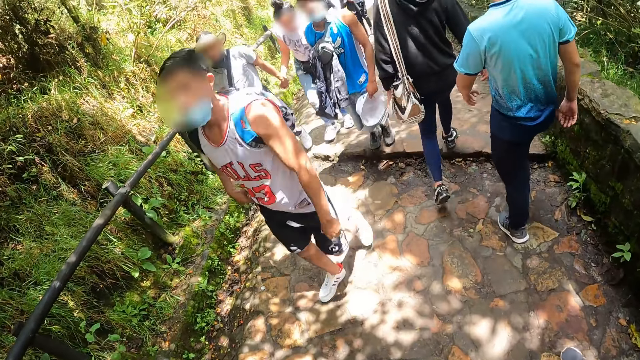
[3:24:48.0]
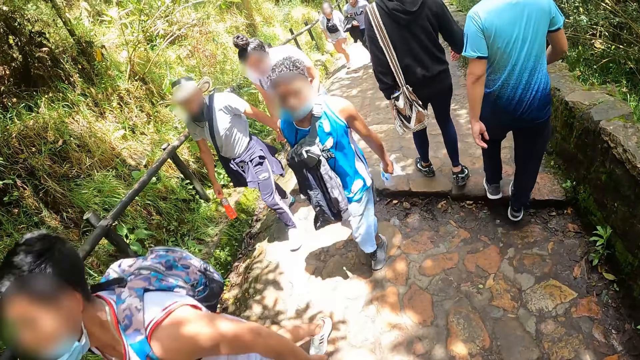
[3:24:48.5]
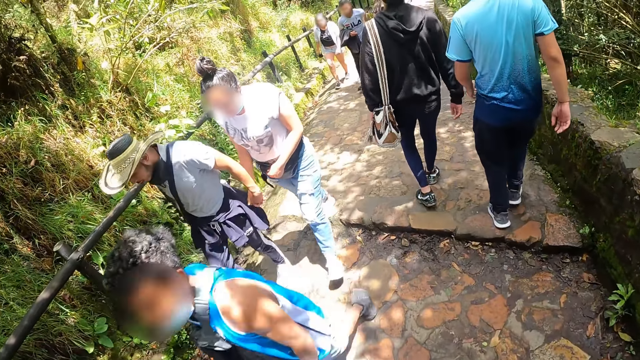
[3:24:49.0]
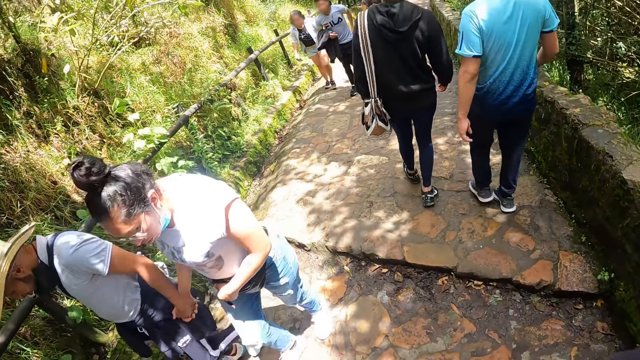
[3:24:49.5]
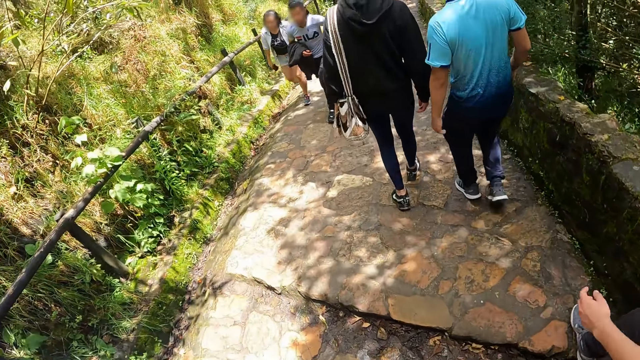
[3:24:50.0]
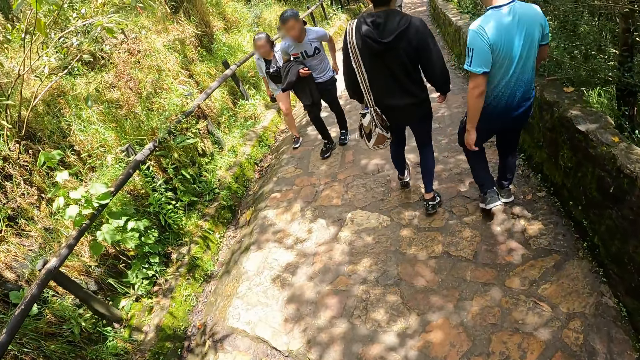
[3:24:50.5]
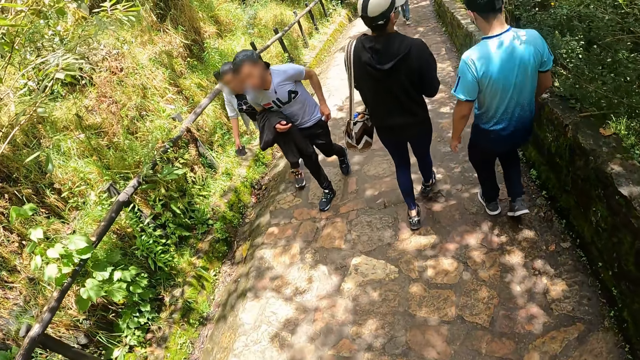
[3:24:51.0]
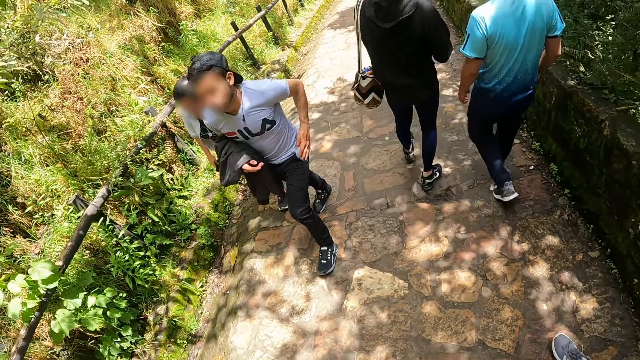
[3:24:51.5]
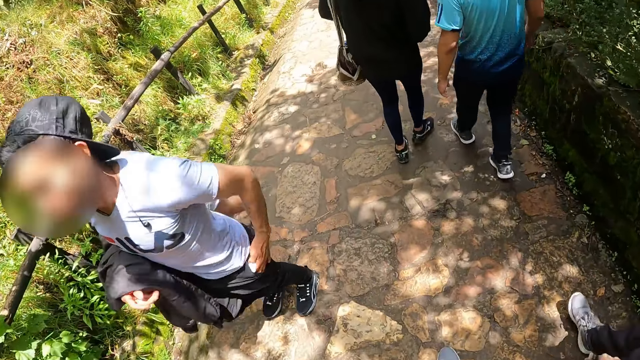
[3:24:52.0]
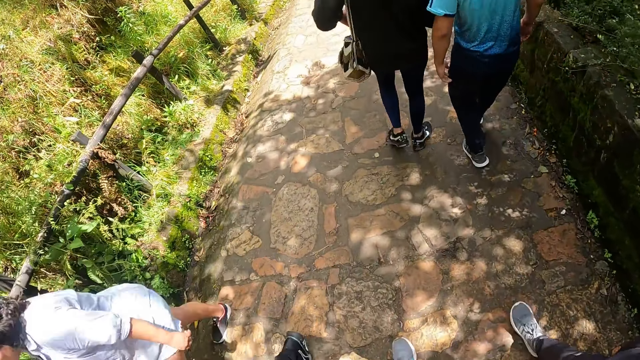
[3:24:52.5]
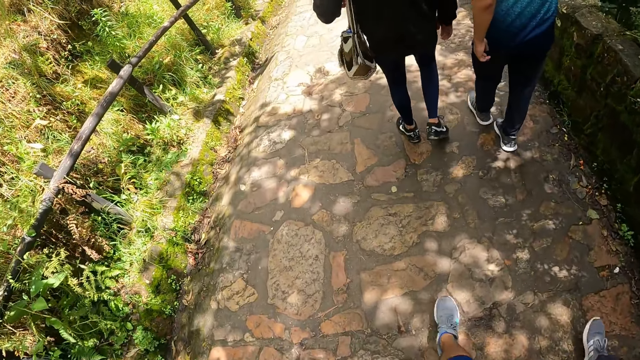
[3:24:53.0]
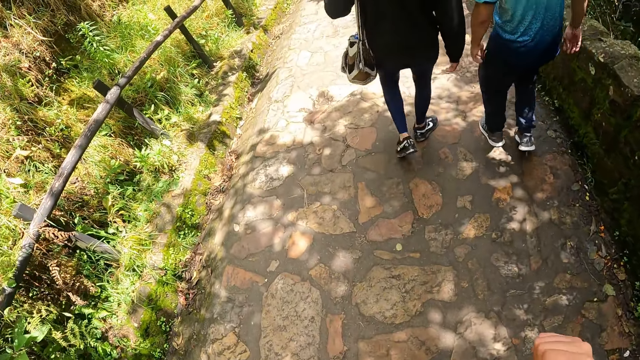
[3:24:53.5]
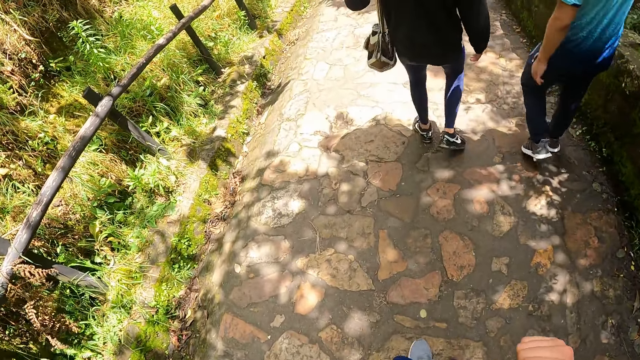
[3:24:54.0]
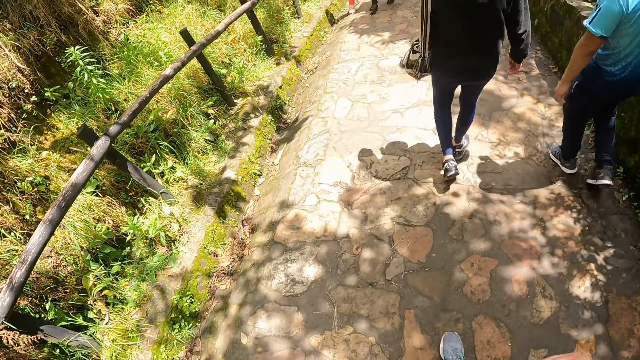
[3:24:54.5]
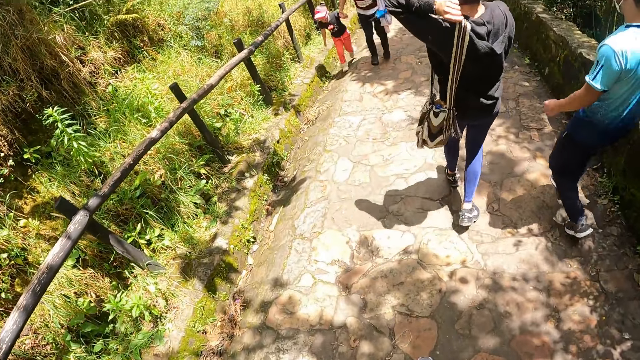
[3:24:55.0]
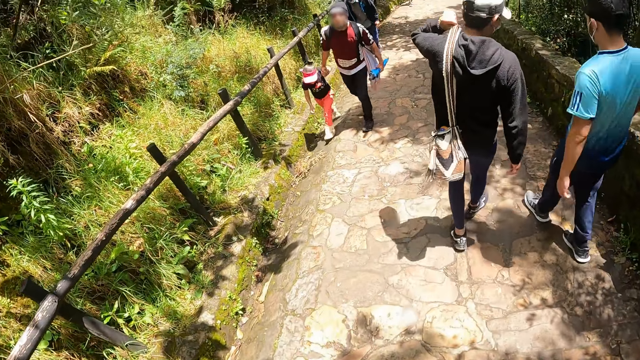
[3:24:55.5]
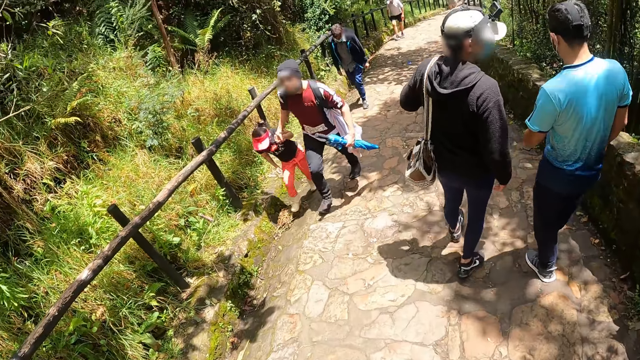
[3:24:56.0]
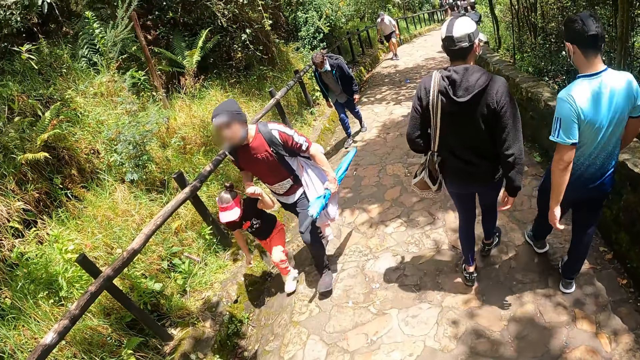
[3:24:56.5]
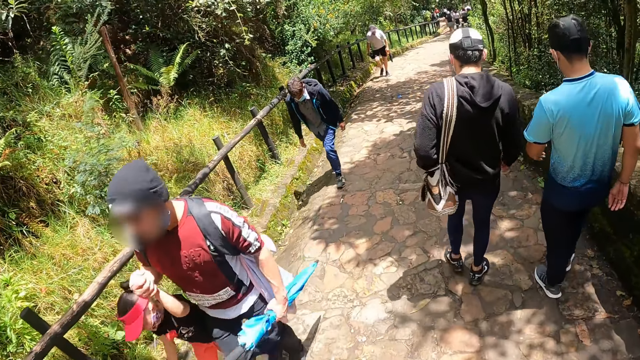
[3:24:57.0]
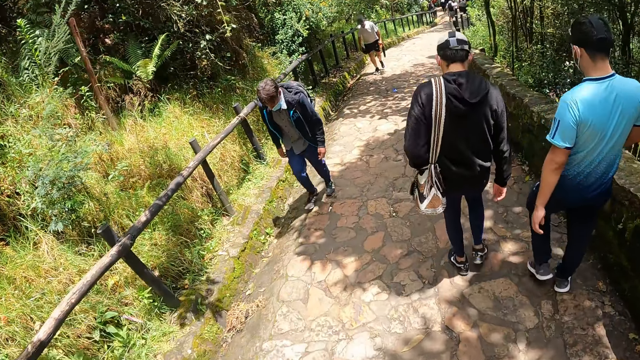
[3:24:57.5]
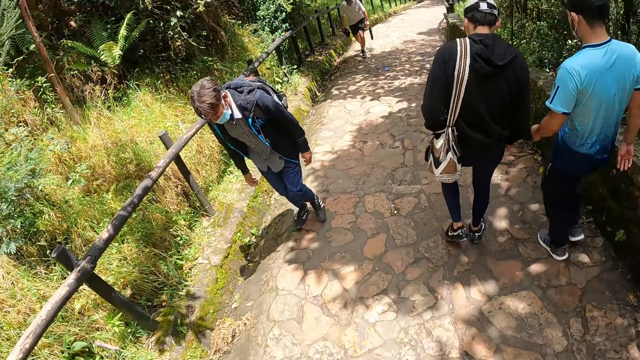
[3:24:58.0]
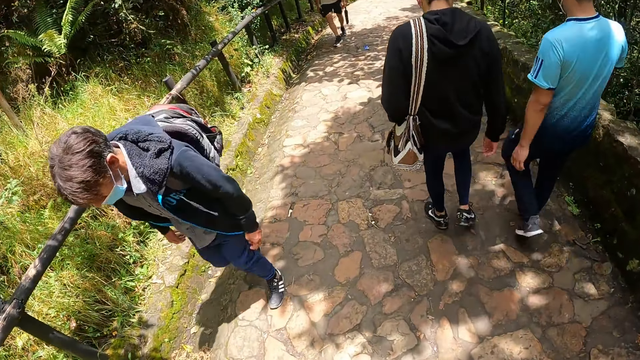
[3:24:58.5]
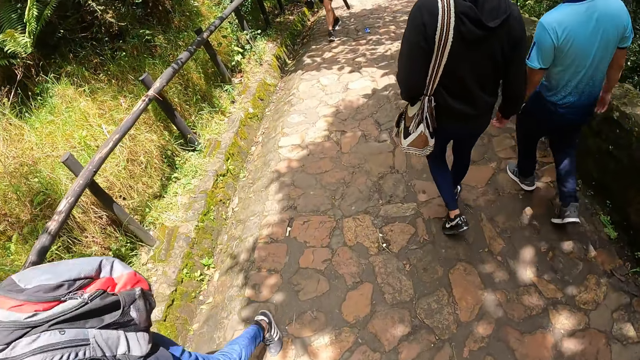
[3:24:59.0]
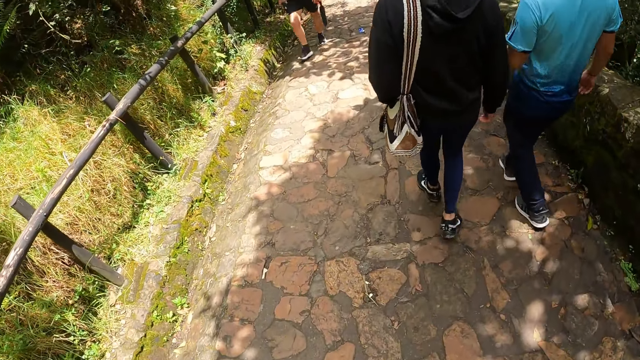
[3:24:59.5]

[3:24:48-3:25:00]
A man adjusts the bag on his shoulder with his left hand.

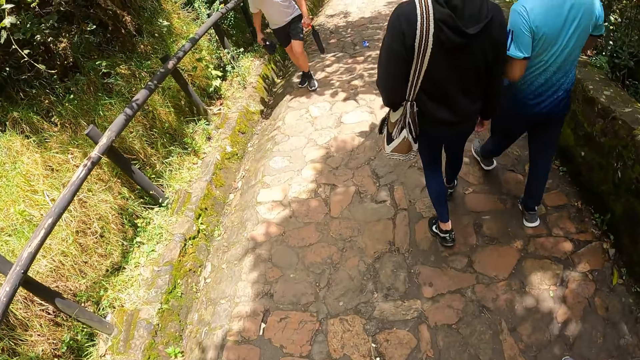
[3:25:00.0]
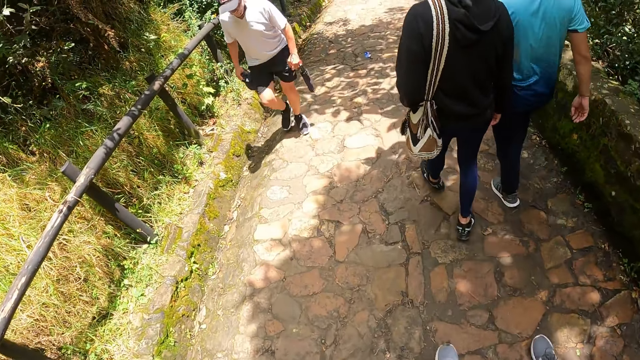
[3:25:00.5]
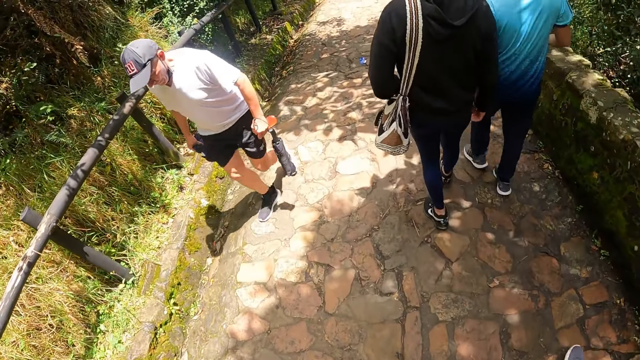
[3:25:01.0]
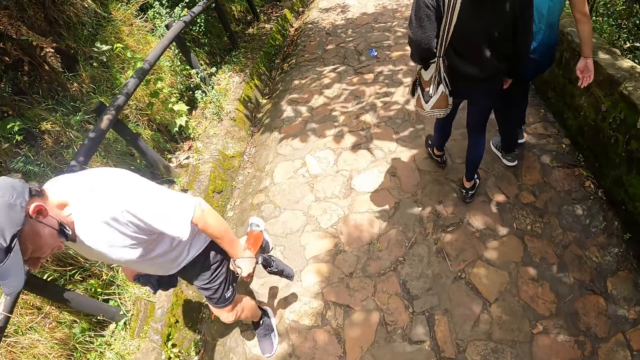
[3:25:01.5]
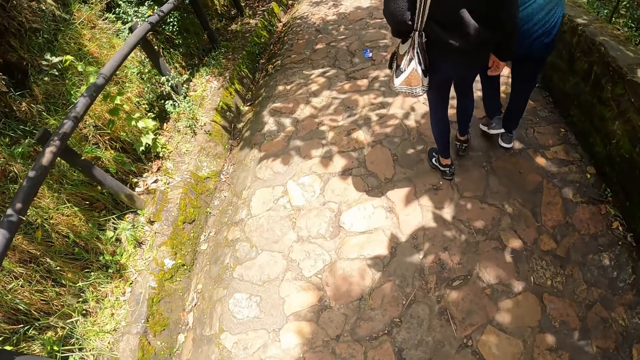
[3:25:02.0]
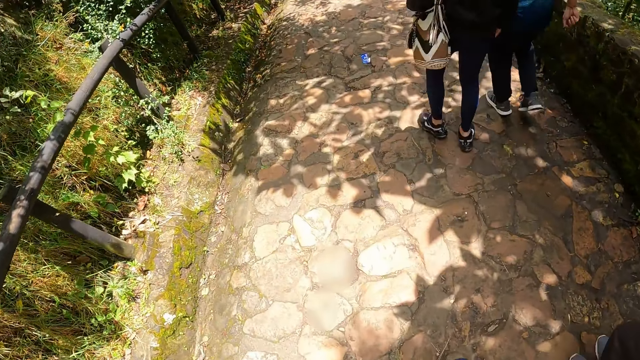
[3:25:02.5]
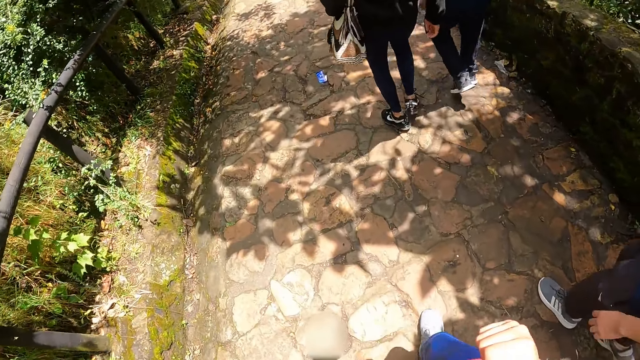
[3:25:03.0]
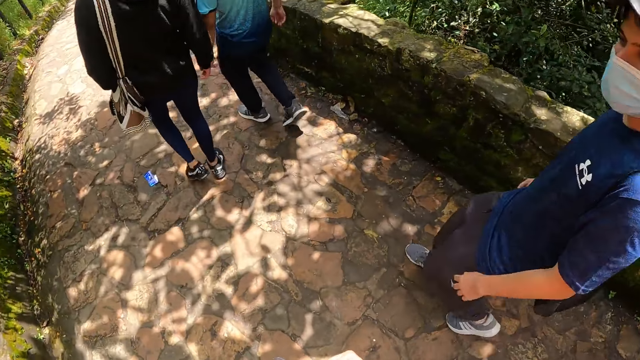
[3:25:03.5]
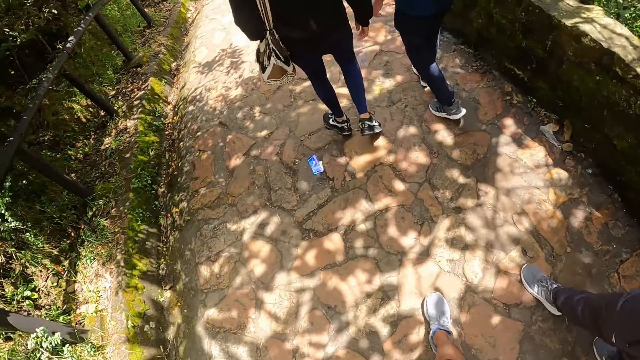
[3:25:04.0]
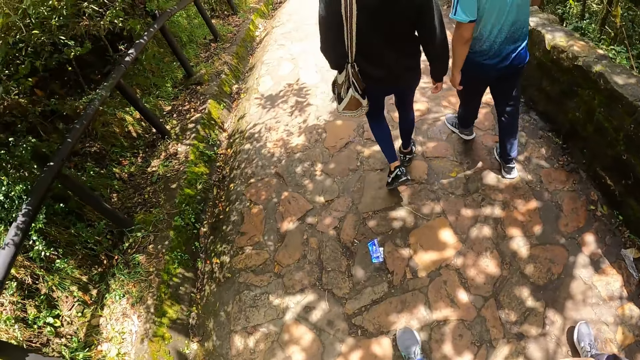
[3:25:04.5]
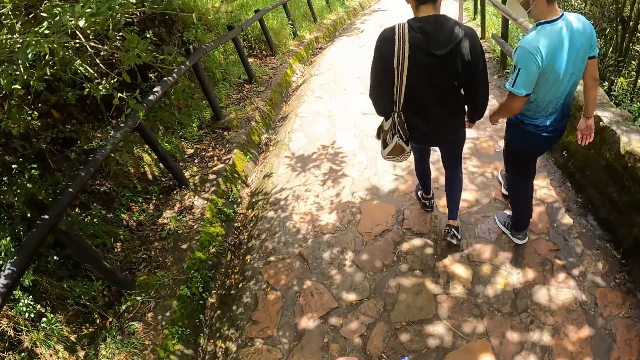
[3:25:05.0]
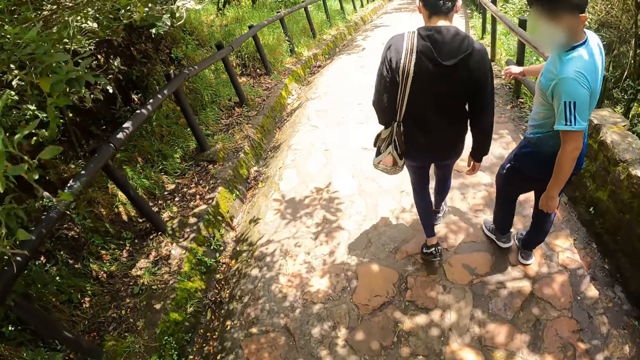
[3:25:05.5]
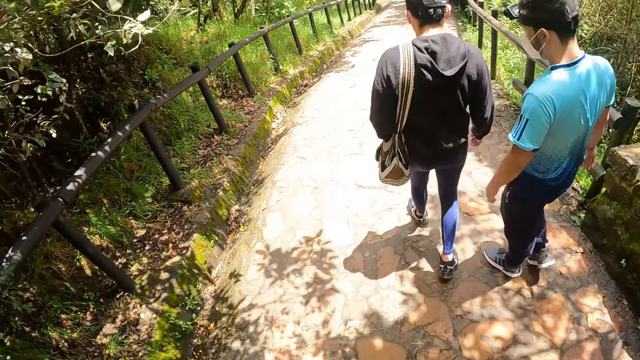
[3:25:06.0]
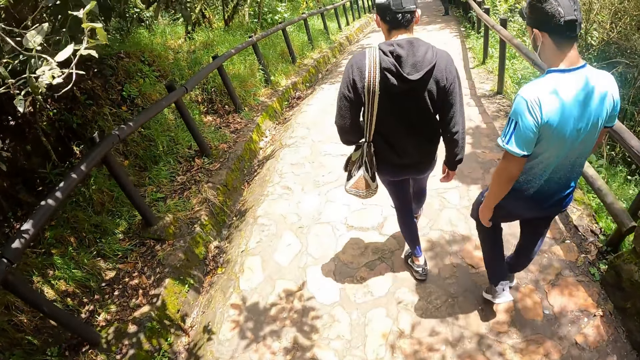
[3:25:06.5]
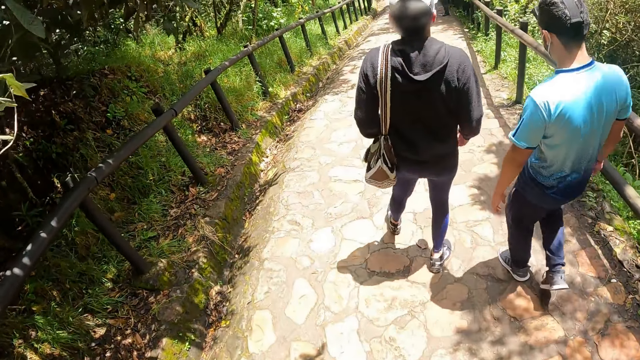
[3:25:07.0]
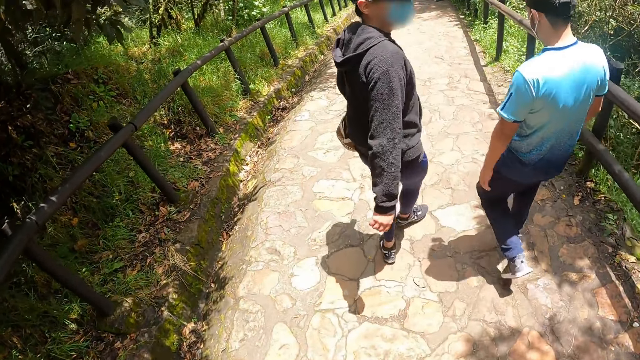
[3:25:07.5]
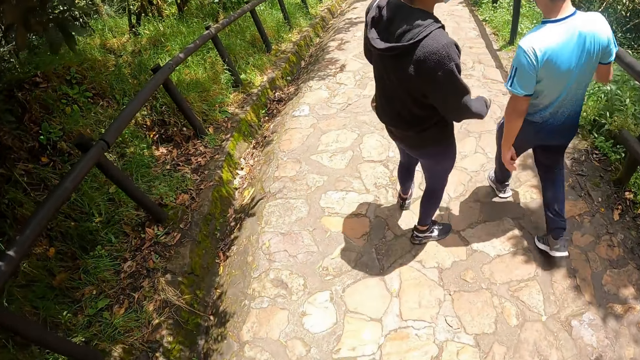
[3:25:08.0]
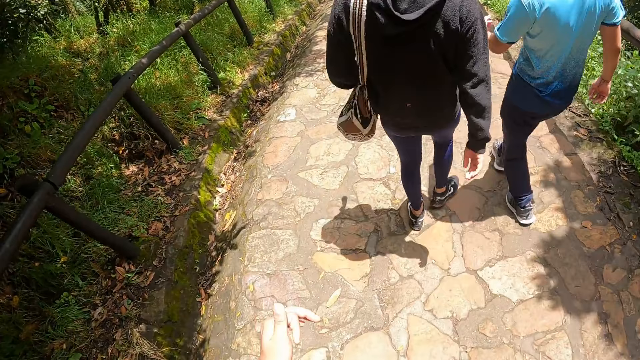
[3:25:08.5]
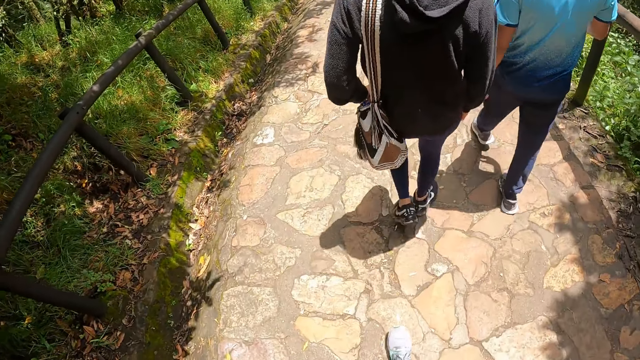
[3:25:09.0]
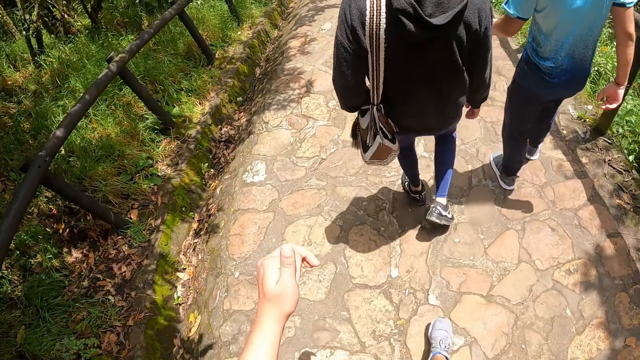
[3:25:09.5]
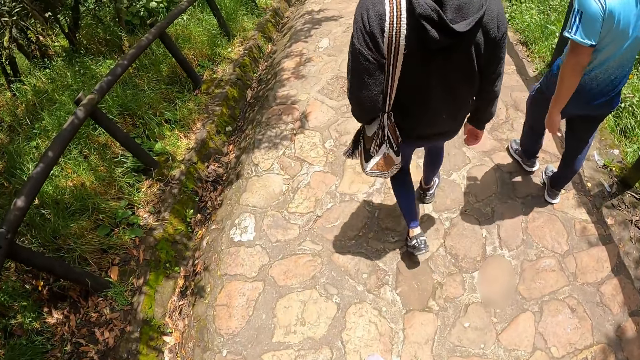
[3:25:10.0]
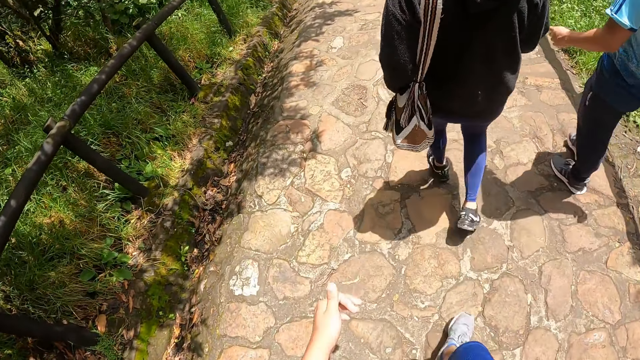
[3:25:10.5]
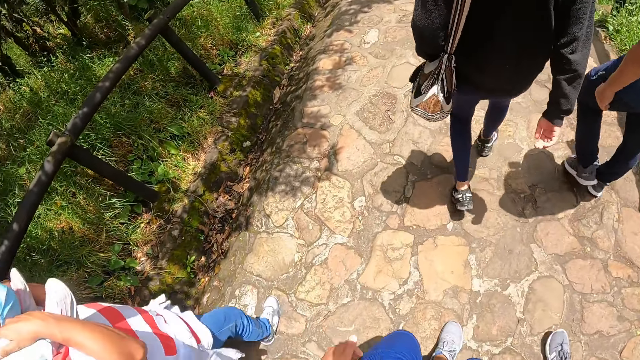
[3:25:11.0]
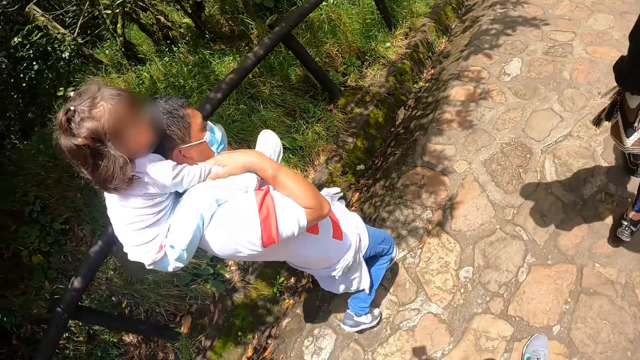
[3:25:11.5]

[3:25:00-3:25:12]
A person looks back. Another person looks back. The second person and the first person walk down the stairs.
